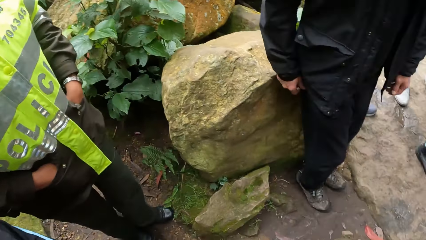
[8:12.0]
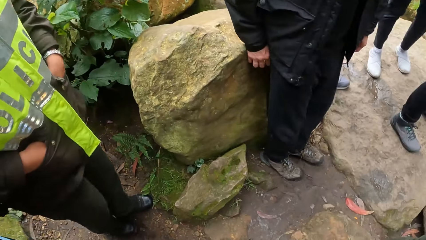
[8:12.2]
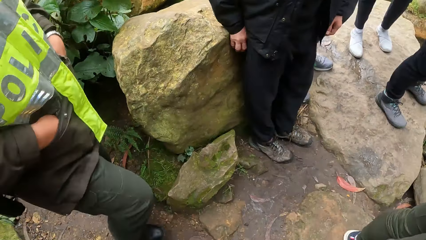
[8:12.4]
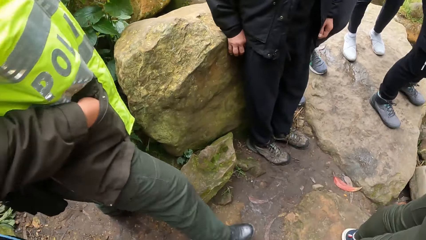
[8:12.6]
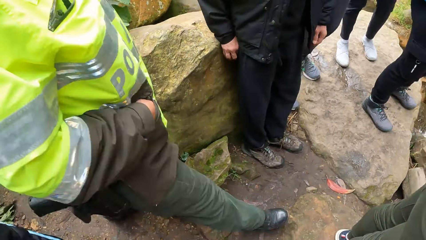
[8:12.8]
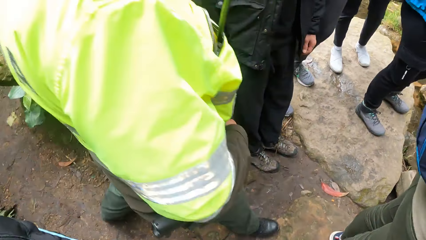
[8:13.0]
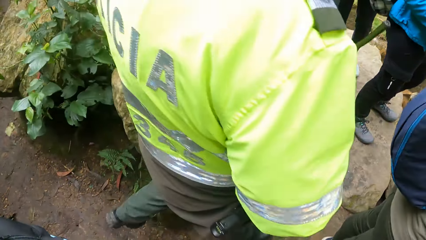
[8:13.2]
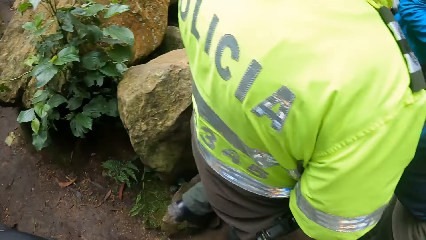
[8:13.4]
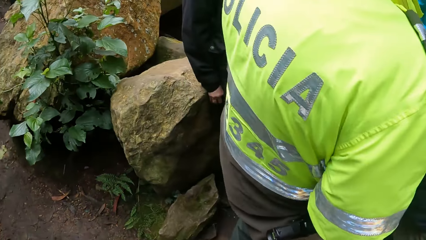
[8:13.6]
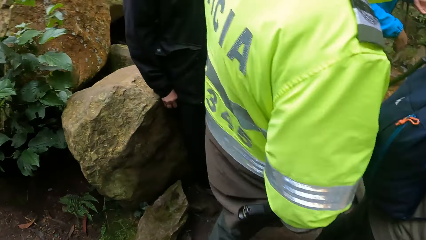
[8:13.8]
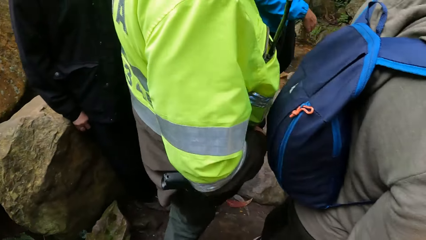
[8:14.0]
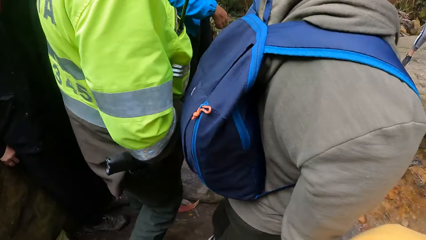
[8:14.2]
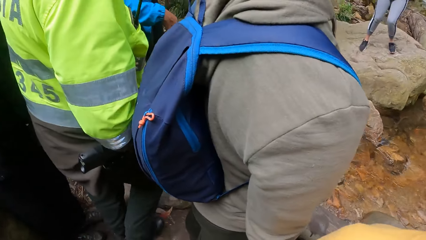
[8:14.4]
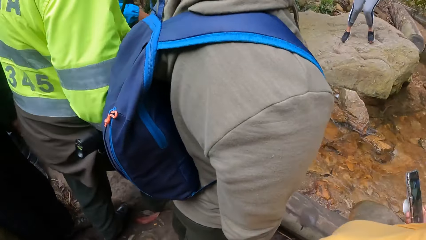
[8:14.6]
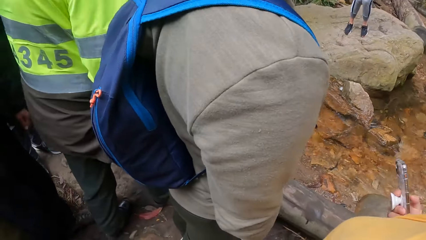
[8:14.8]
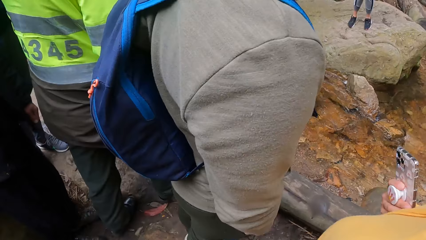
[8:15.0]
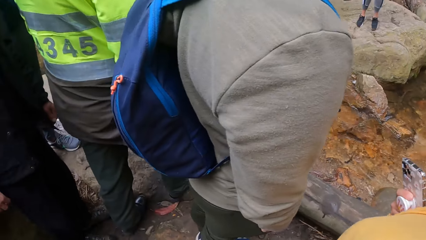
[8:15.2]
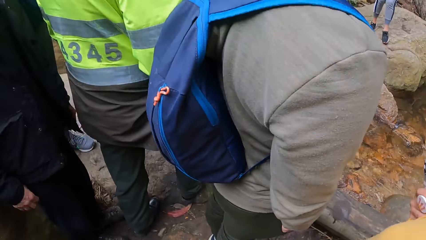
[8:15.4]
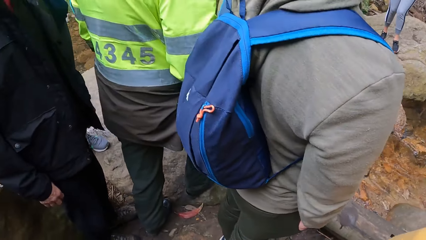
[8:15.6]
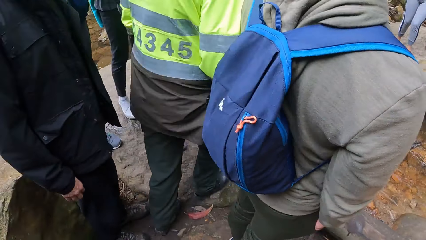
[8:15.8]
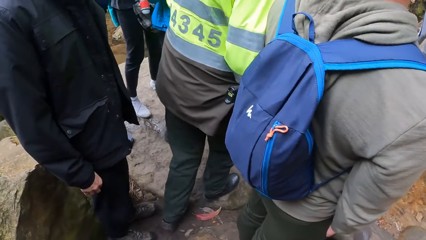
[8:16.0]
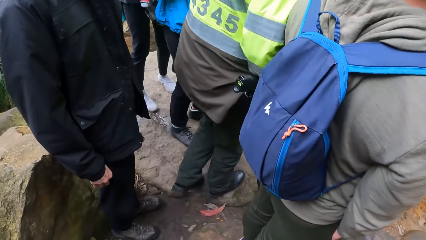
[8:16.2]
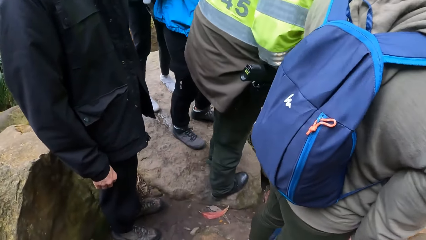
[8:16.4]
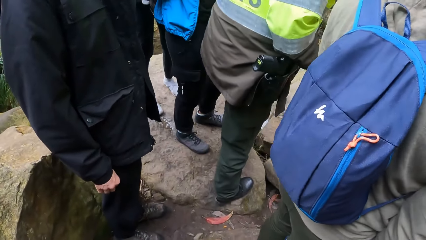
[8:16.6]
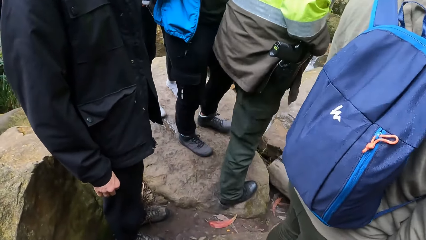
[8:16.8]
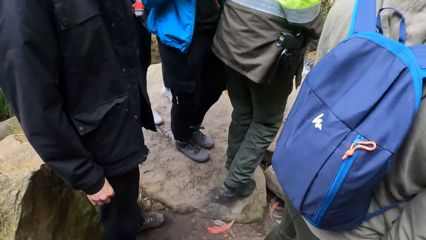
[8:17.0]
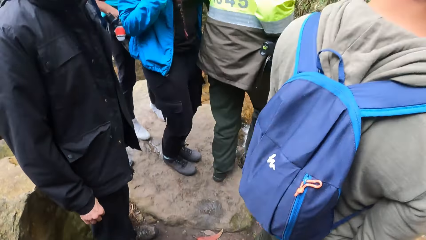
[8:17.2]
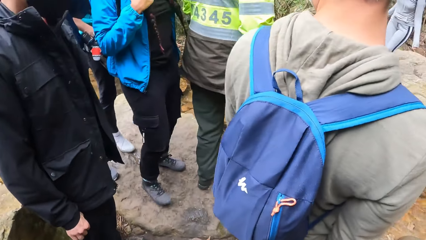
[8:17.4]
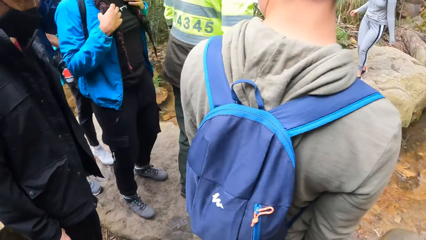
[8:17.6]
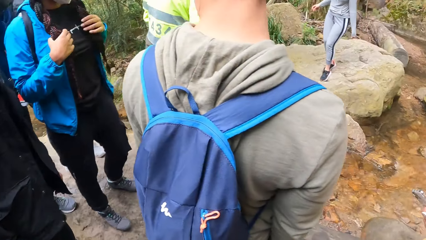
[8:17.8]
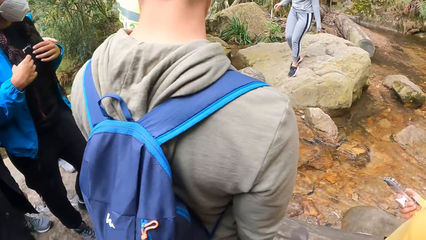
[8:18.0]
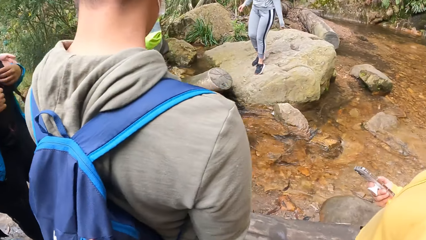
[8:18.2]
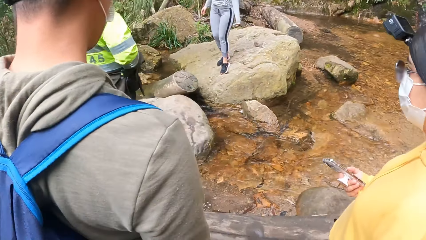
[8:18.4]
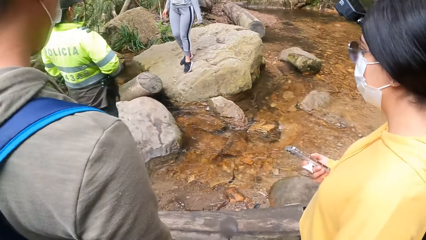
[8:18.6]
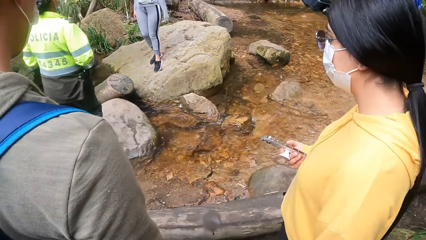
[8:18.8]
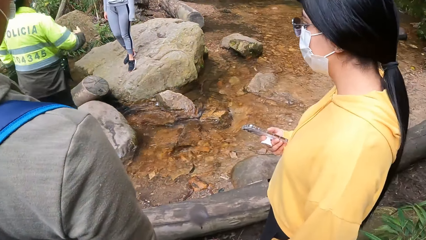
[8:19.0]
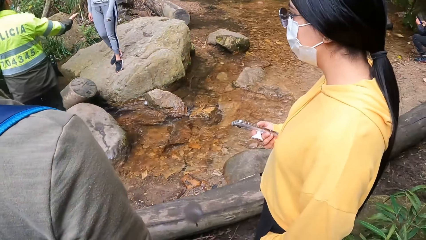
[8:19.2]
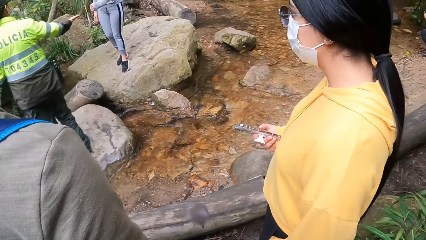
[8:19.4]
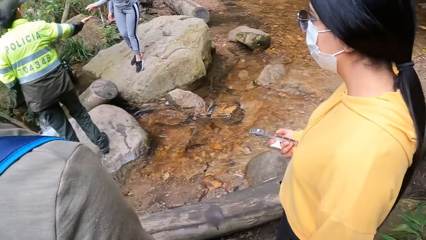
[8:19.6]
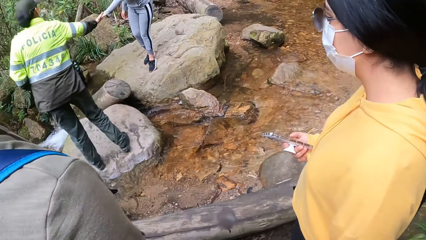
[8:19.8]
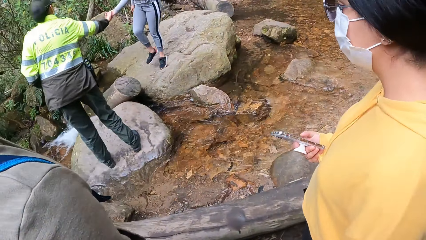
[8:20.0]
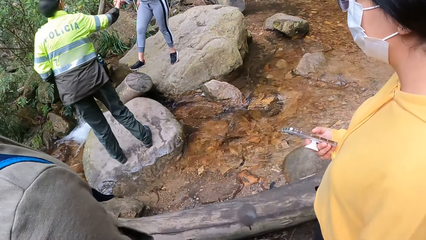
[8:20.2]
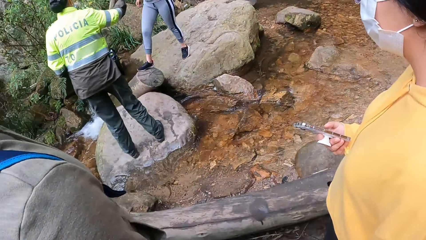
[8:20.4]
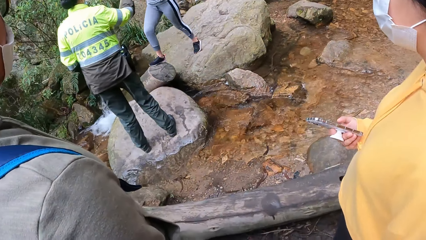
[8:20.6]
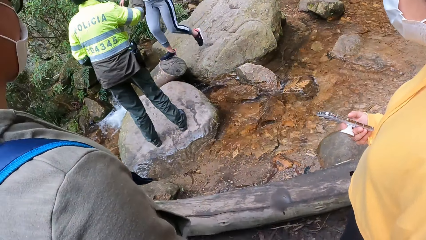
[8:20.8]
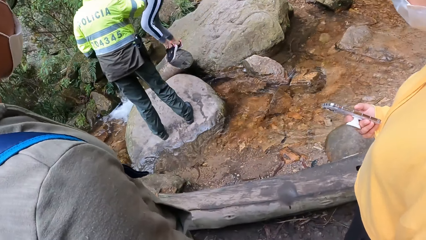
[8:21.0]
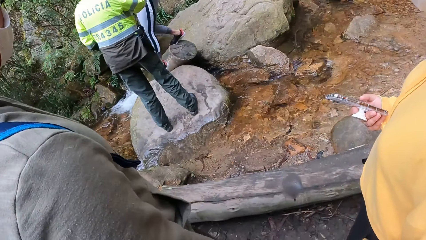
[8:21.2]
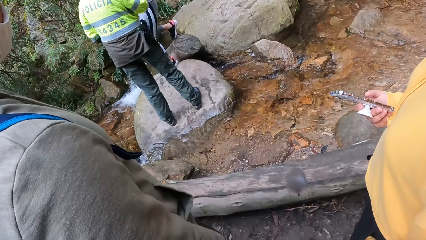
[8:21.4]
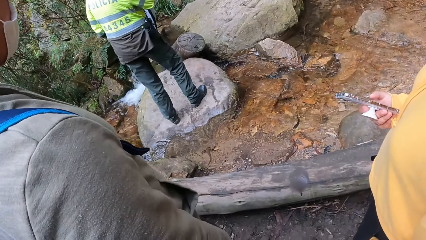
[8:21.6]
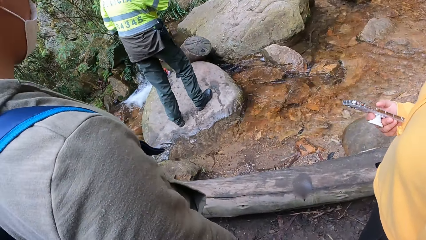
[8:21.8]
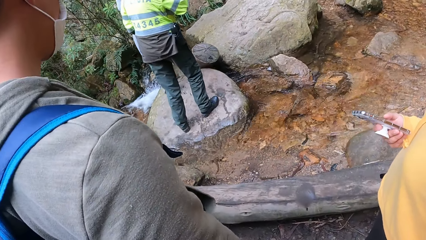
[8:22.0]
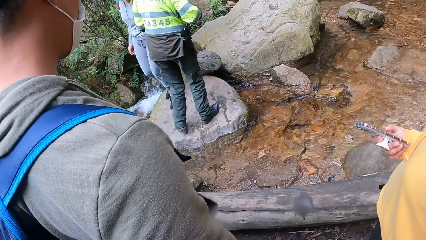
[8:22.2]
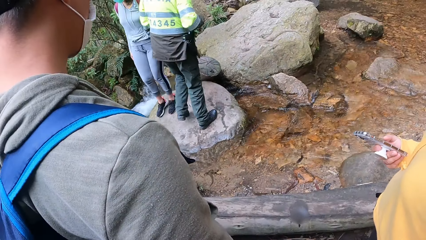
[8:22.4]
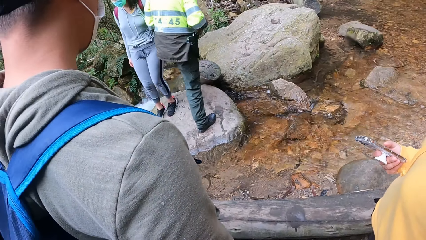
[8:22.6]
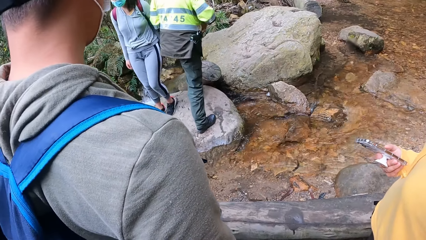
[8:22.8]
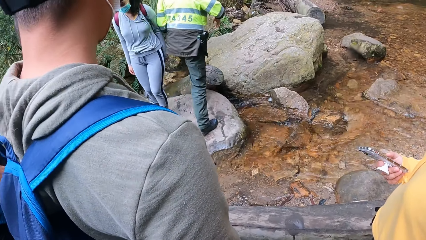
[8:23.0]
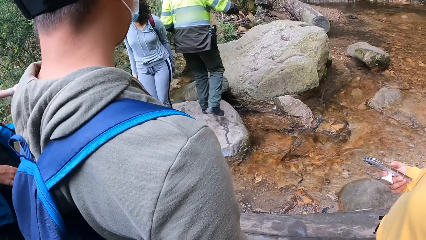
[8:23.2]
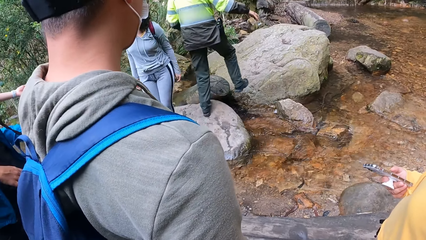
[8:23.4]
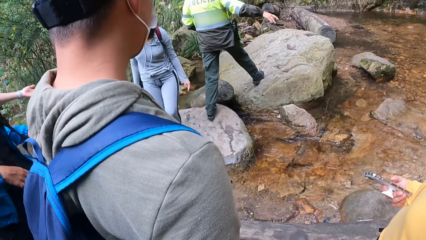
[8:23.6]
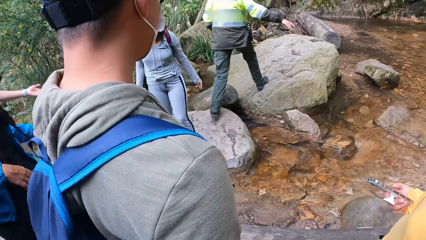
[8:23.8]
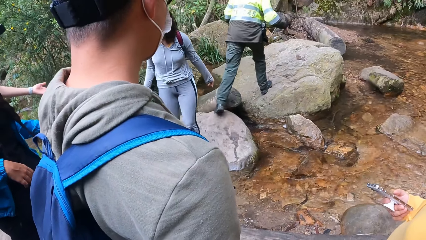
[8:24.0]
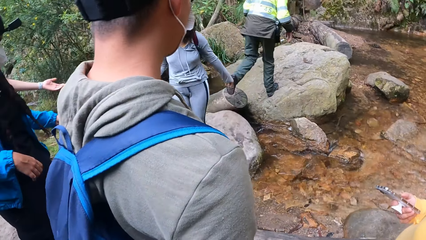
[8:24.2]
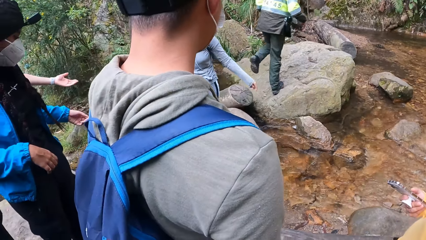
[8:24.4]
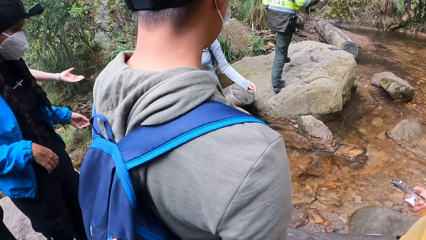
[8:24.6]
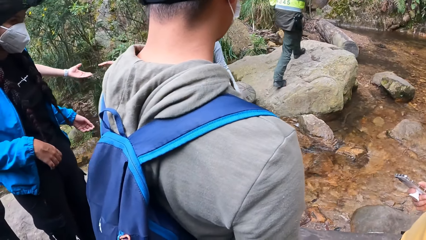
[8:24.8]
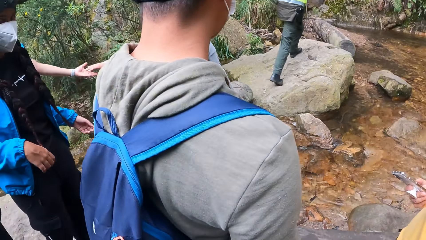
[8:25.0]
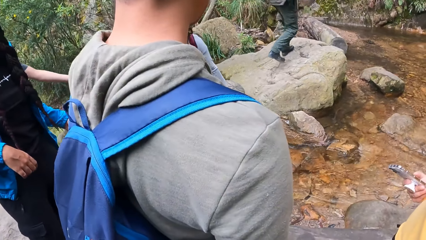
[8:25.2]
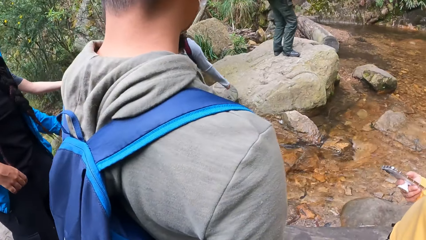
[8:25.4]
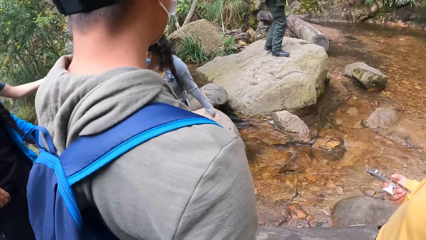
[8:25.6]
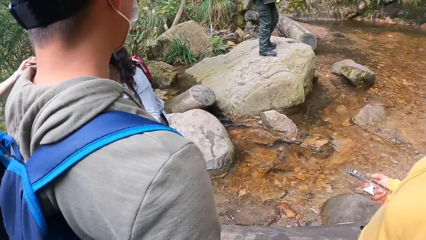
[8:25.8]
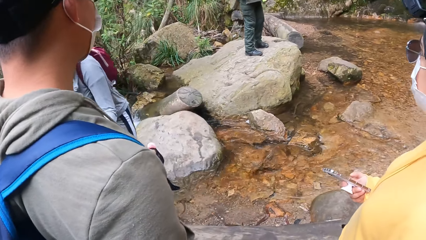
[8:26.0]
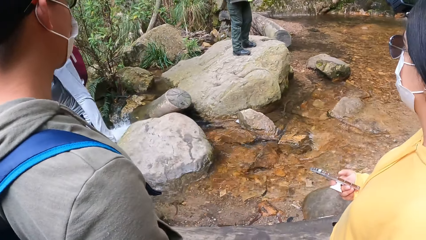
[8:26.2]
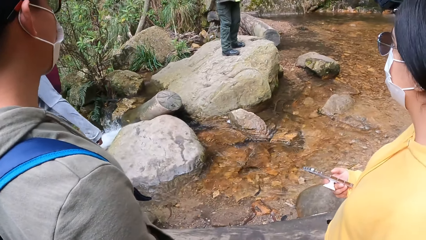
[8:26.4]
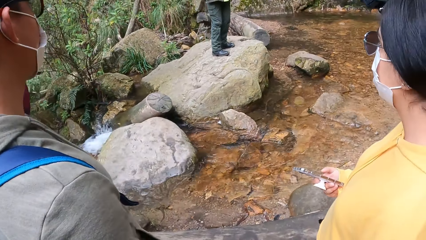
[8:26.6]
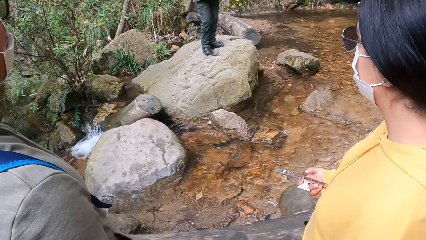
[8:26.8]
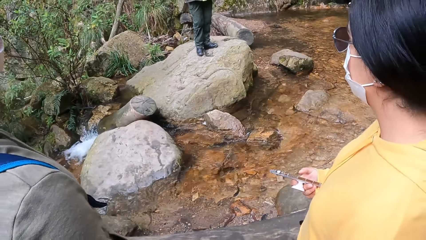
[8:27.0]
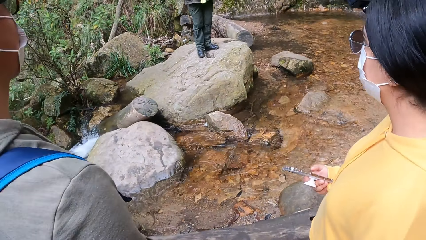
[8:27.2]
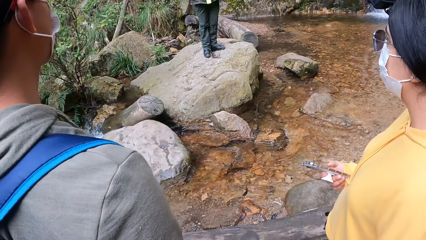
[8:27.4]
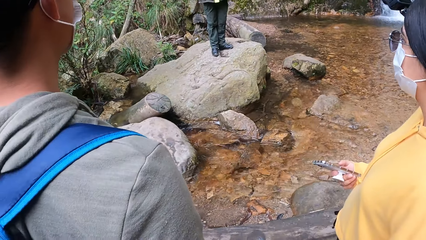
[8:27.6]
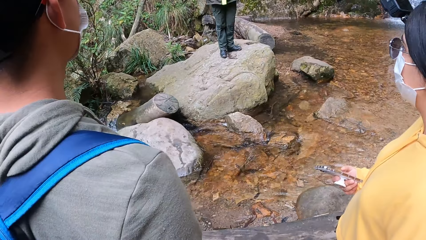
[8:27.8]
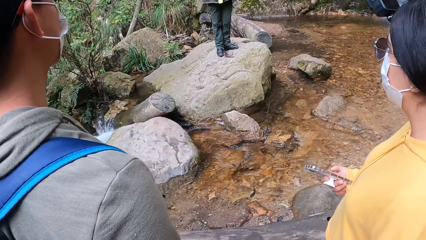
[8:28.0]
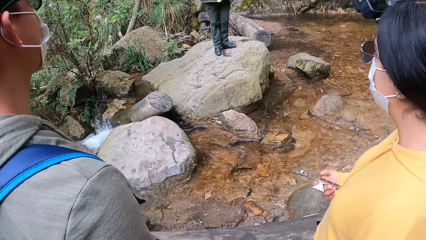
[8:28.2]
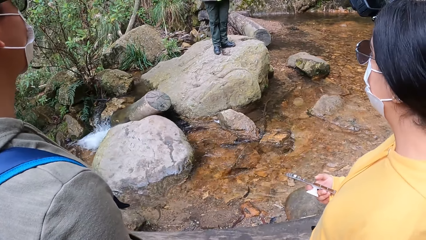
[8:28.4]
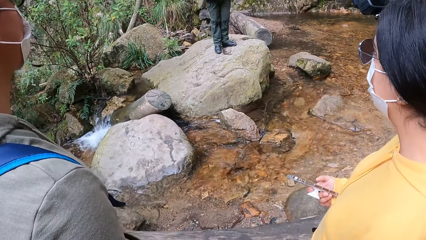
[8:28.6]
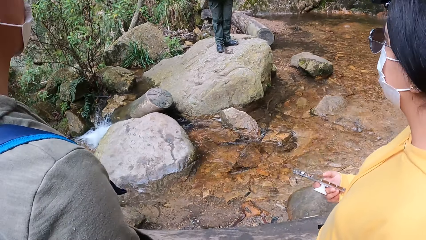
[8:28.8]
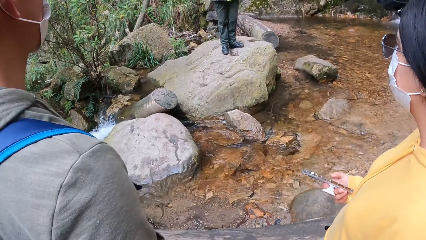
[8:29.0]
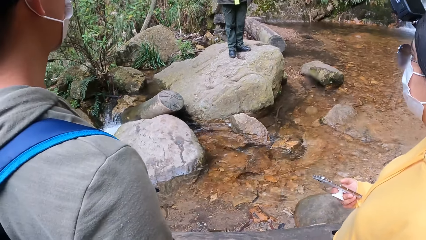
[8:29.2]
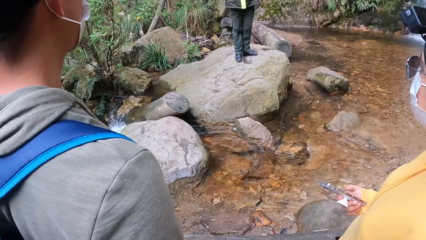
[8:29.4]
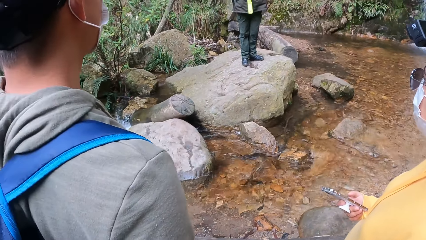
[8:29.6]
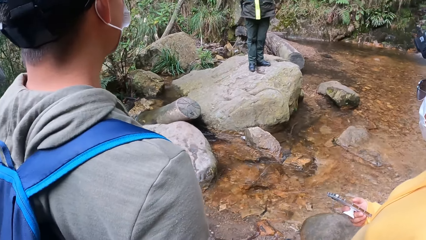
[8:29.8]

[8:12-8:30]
The man leans on a rock. A woman walks past the camera wearer and the other tourist. Another man walks. Another woman uses a phone. The other man walks. The first woman holds the left hand of a third woman with her right hand. The other man holds a woman's hands. The third woman climbs down a rock. The woman walks. The first woman climbs the rock. The other man walks. A man holds the woman's hands. The camera wearer looks around.
